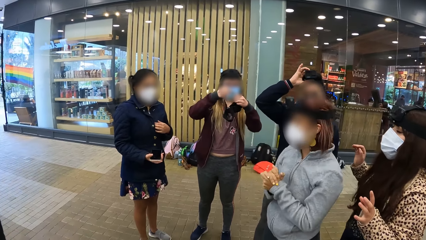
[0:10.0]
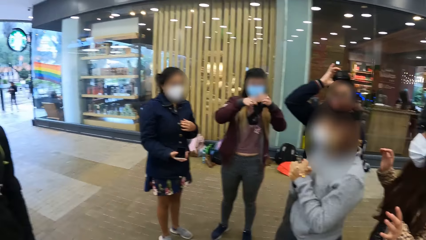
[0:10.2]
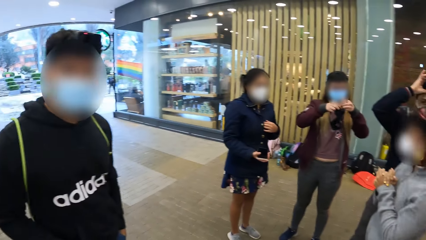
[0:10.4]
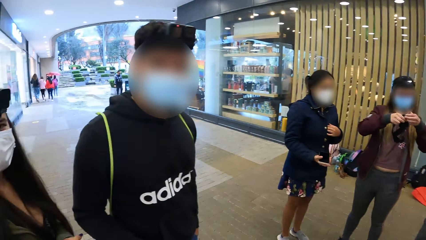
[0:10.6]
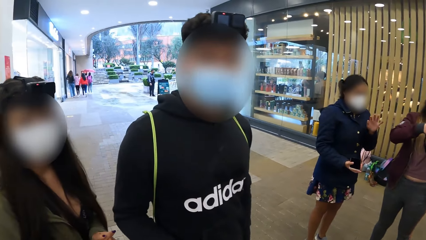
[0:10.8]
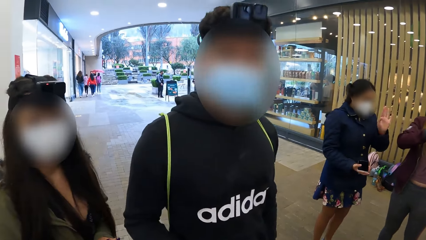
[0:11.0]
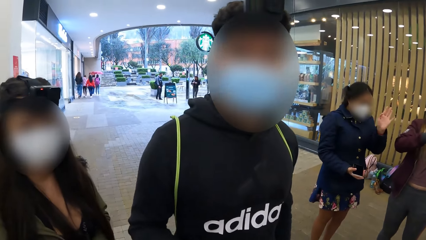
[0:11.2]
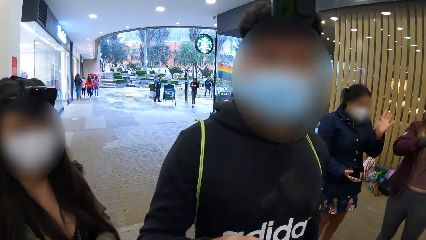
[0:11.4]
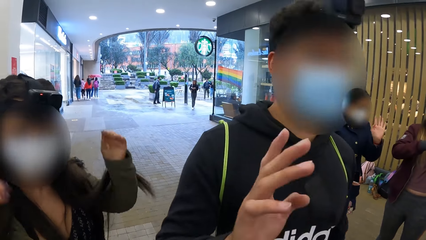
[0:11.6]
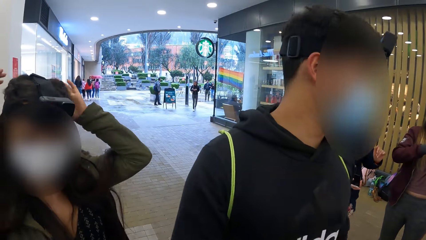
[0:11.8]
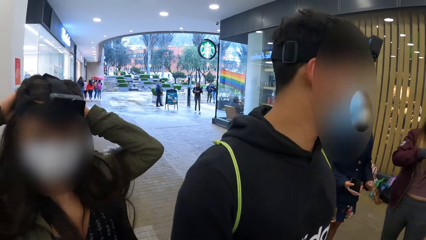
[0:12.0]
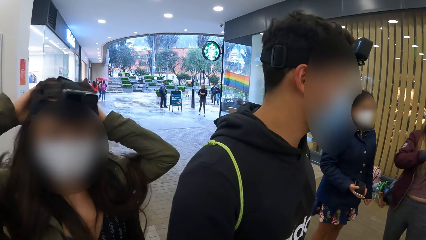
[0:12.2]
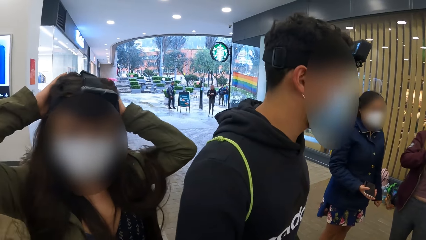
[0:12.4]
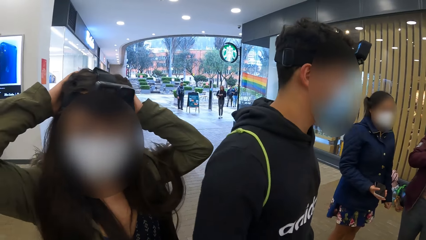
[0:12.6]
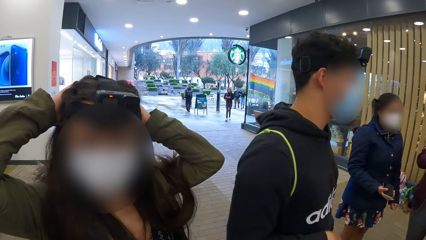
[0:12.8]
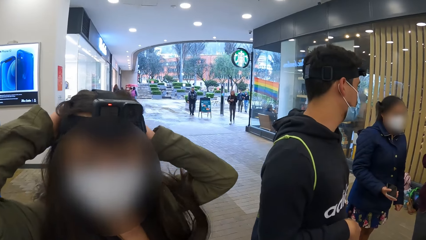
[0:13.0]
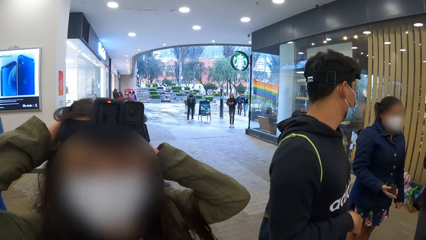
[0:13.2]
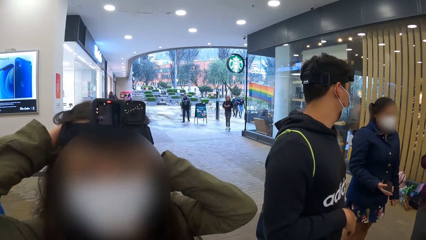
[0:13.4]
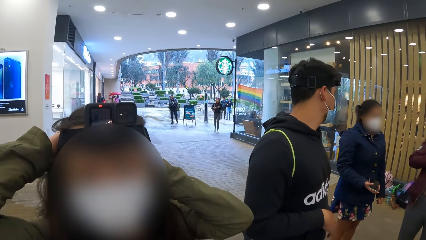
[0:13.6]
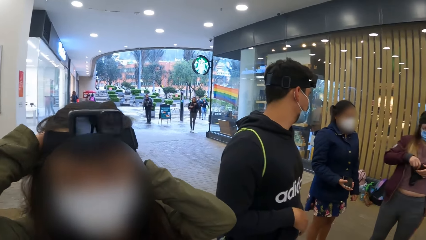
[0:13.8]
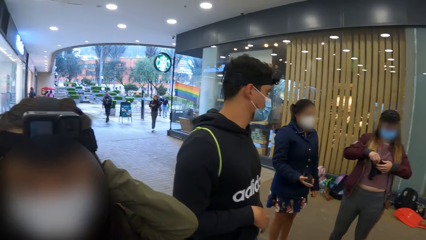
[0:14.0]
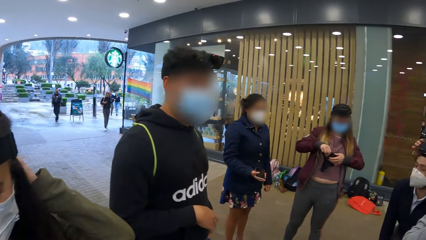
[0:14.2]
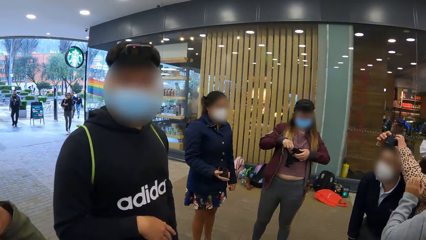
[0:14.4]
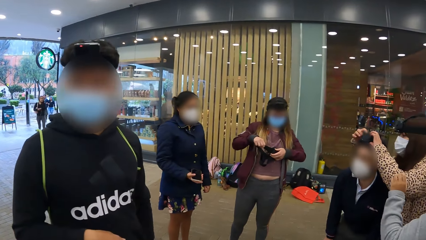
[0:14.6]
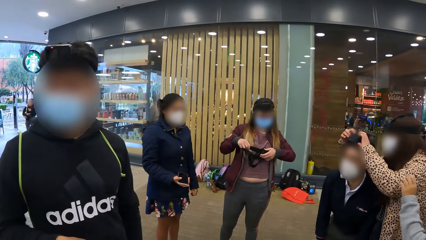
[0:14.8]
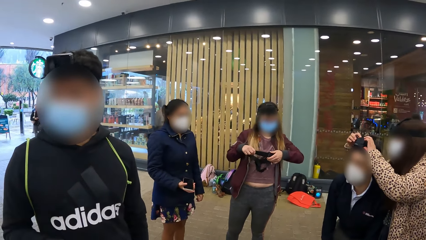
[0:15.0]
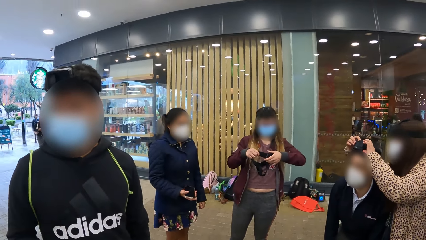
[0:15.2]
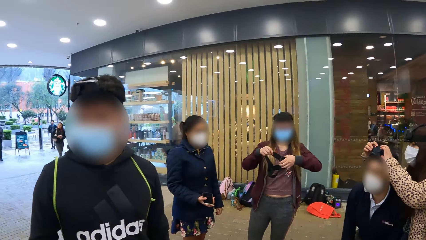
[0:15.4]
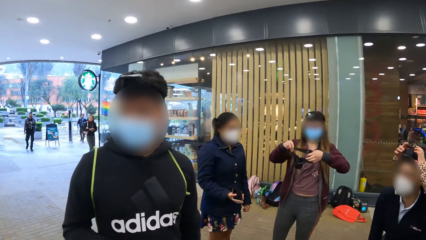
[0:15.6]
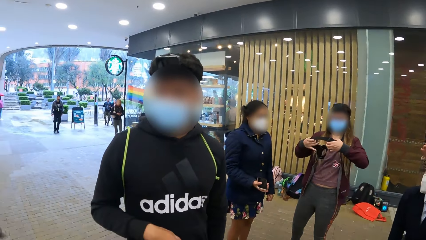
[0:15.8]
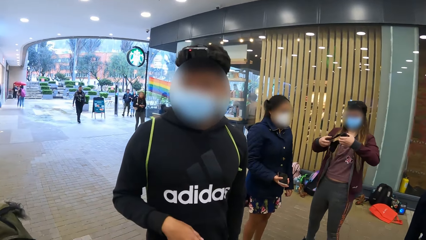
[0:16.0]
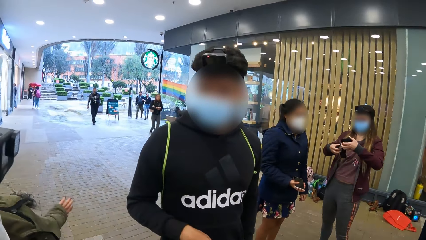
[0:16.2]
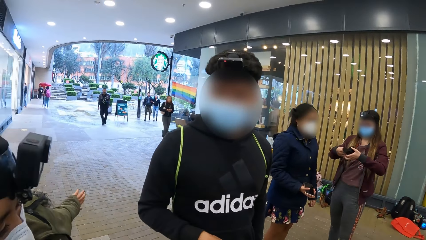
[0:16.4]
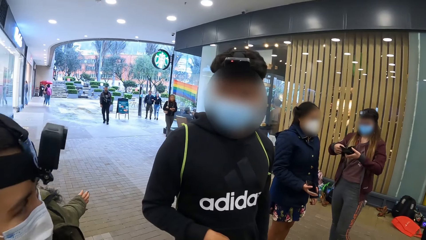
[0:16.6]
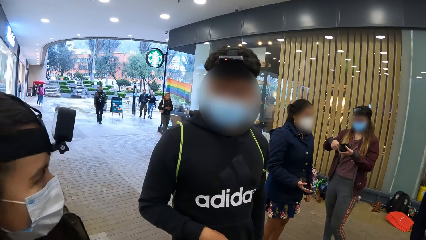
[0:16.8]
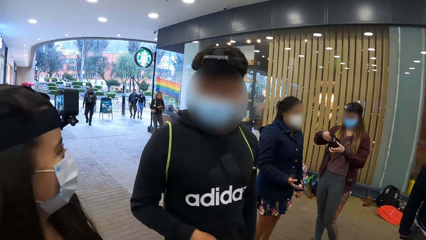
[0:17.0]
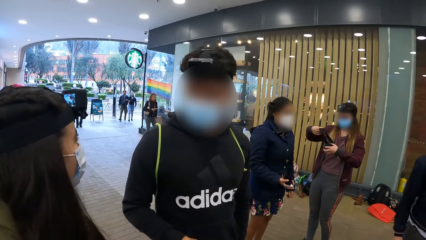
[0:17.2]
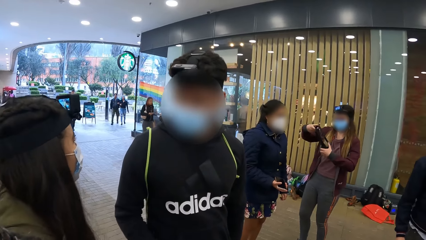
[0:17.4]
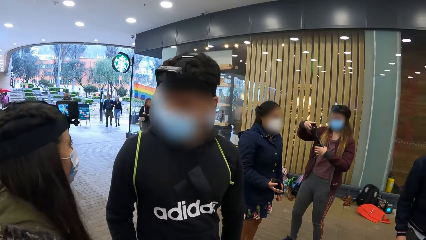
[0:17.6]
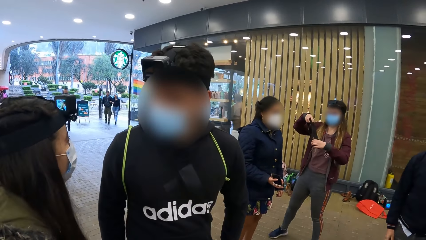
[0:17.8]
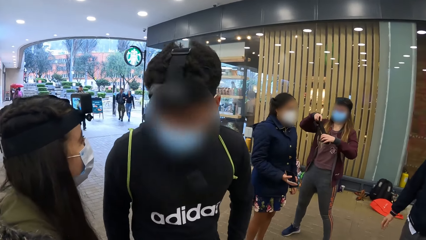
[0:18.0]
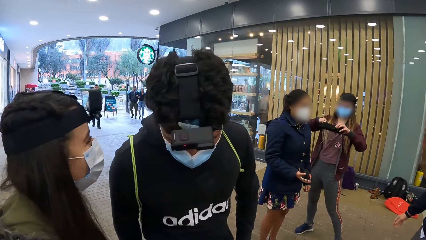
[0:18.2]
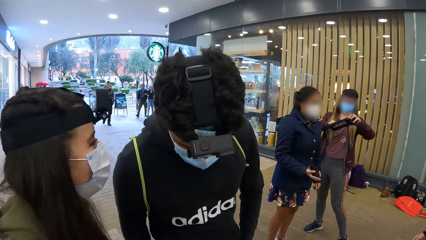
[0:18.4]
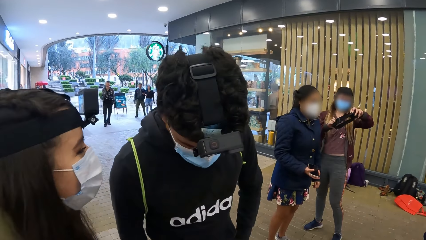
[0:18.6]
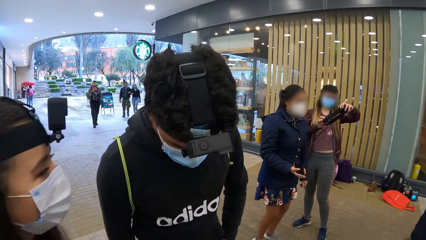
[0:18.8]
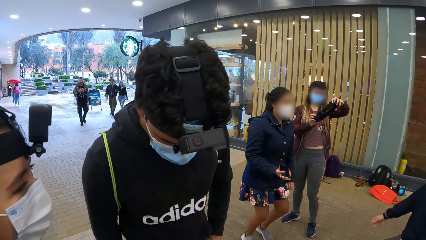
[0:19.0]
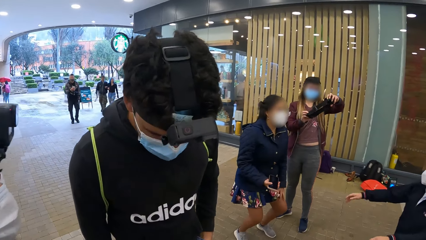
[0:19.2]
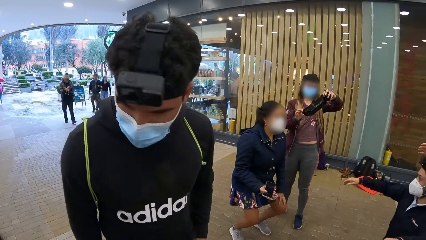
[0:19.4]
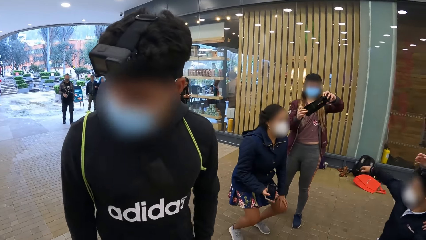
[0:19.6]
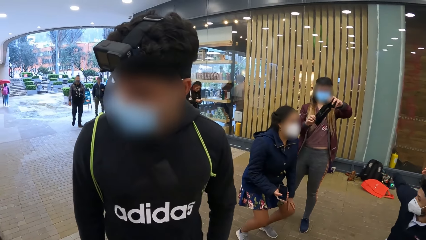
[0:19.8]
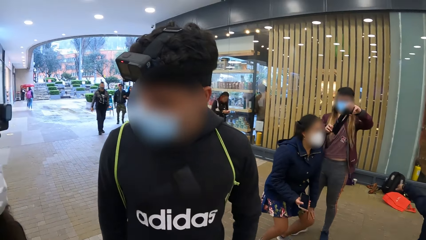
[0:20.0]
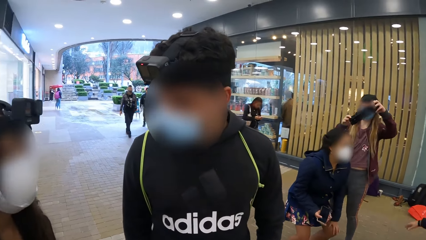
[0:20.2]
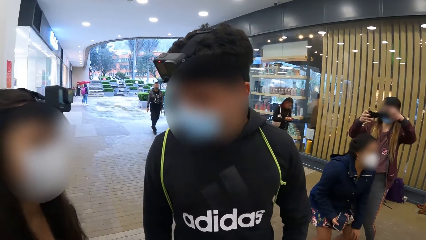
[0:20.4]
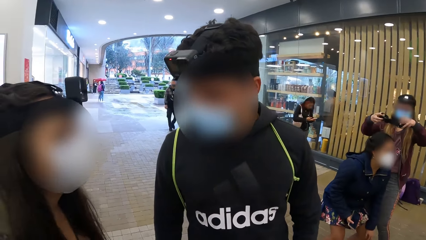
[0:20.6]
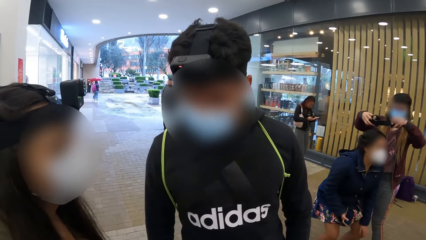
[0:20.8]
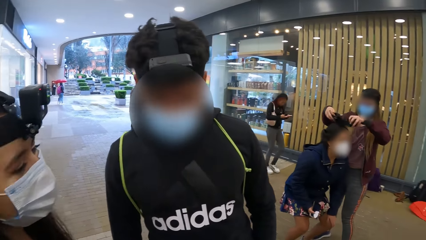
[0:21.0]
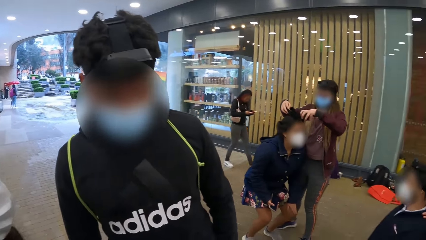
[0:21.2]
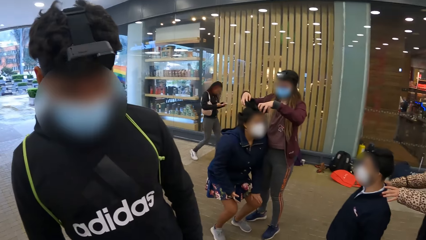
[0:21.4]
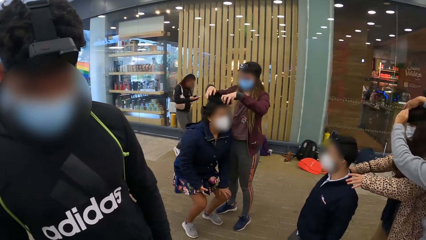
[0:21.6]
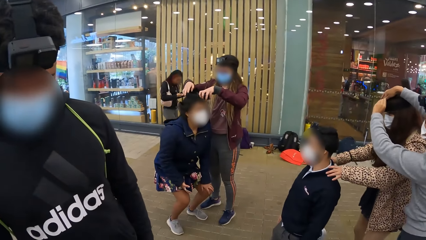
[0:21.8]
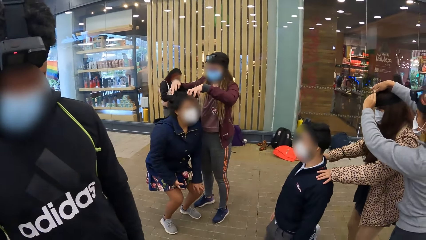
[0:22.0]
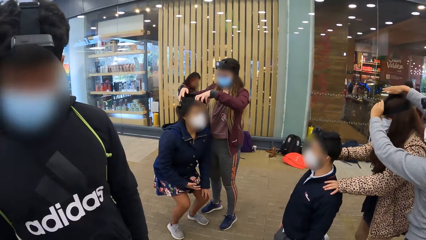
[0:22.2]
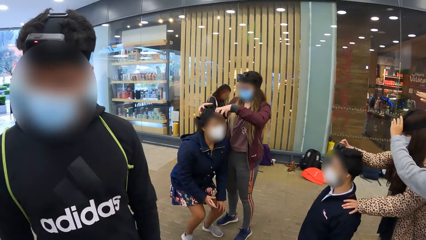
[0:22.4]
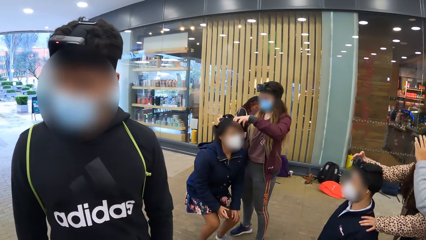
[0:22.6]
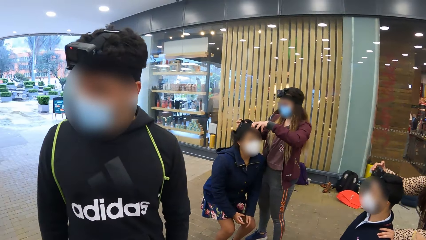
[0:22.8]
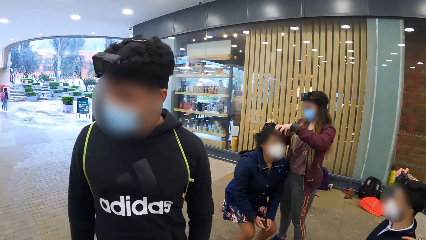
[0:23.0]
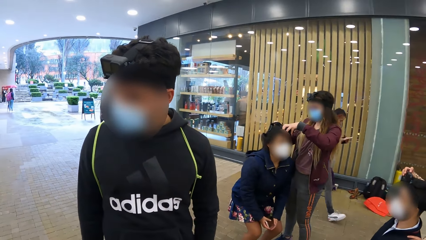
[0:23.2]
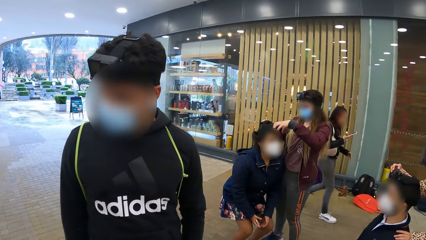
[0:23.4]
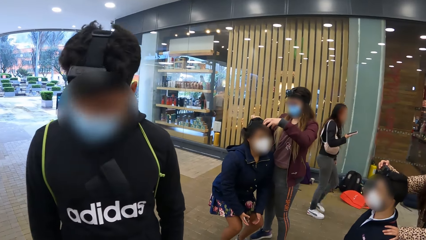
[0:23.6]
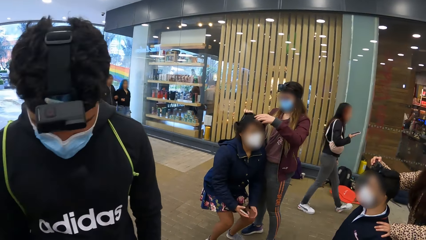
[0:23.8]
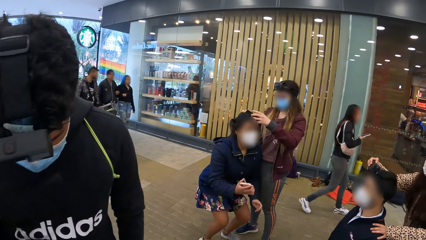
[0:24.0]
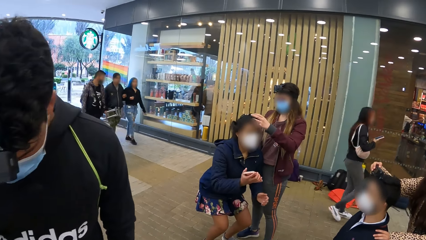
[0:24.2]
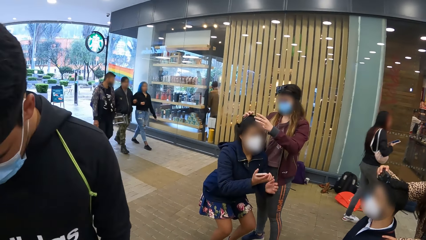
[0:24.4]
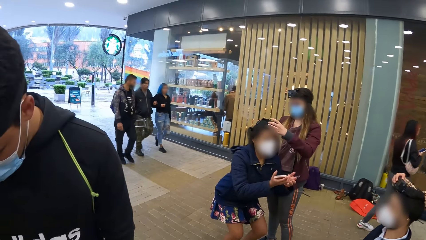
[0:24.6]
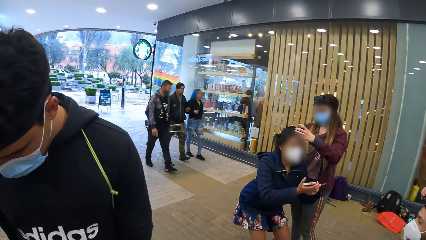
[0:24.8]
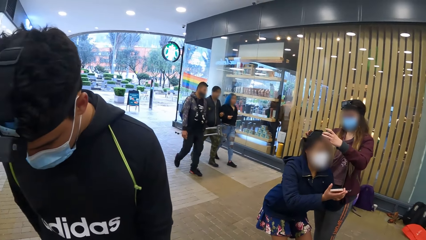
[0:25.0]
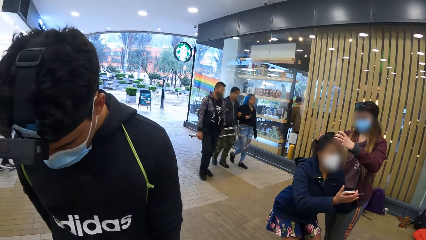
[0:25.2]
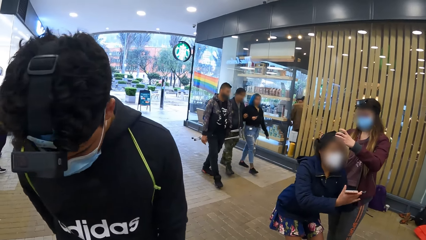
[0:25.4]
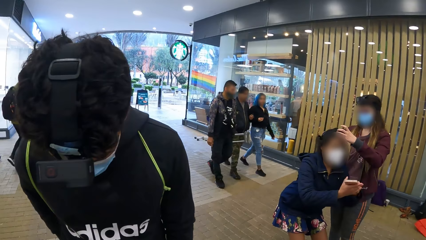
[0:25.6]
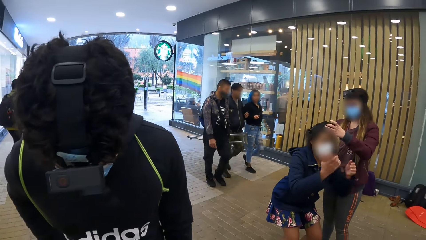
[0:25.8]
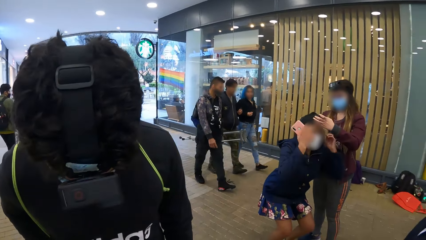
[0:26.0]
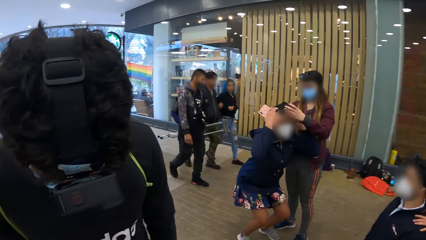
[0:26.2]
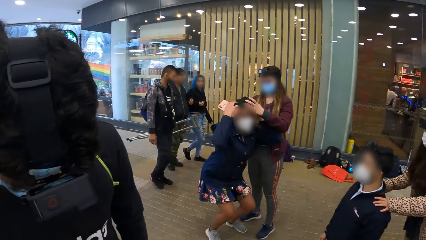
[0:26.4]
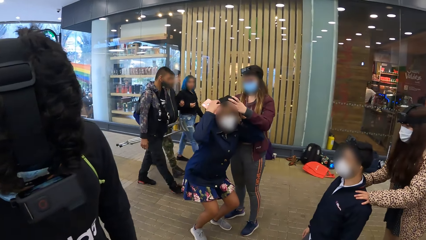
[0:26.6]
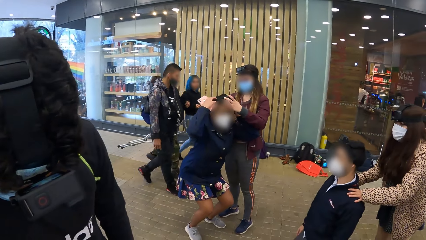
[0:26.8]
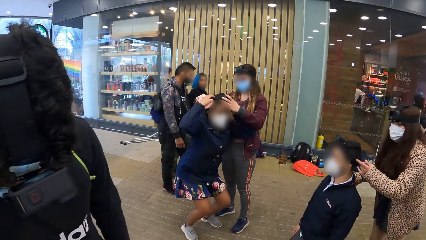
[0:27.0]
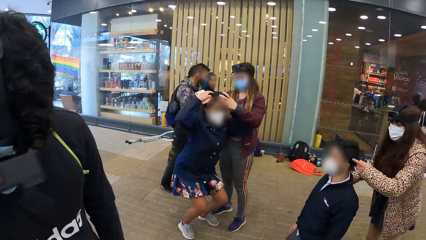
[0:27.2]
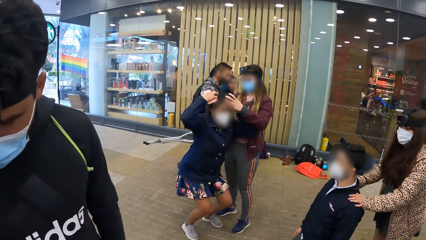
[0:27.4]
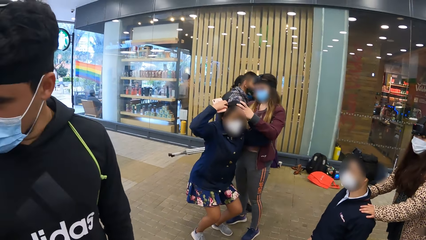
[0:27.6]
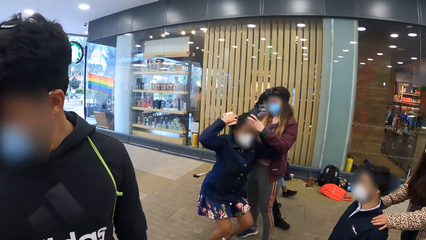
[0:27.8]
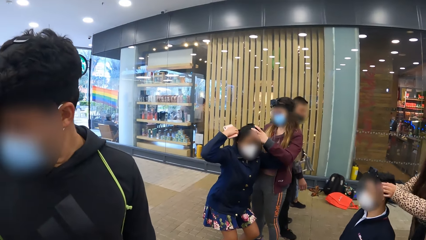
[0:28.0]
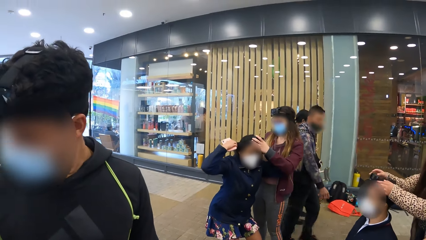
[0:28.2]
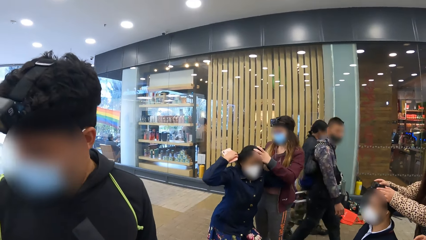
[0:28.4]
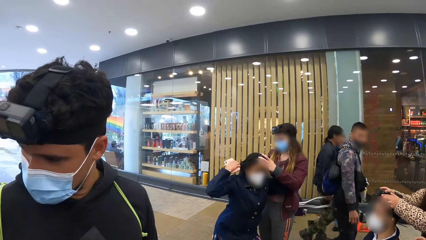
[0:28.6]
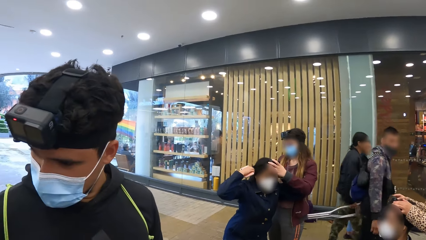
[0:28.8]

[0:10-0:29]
The camera wearer dialogues with a person. They dialogue with another person. A woman touches her head with both hands. The camera wearer looks around the mall. Another woman adjusts the camera on a man's head with both hands. A third woman wears the camera with both hands on a fourth woman's head. A fifth woman walks past the third woman. A man, a woman and another woman walk past the third woman.
